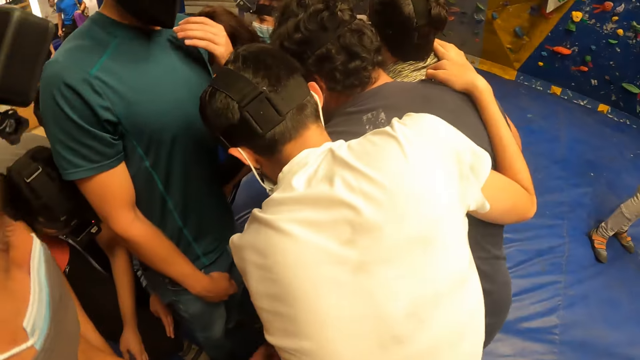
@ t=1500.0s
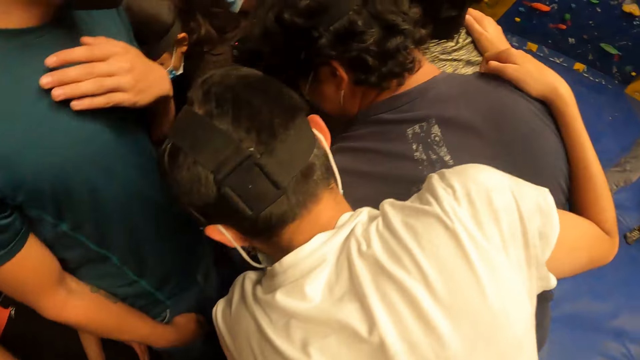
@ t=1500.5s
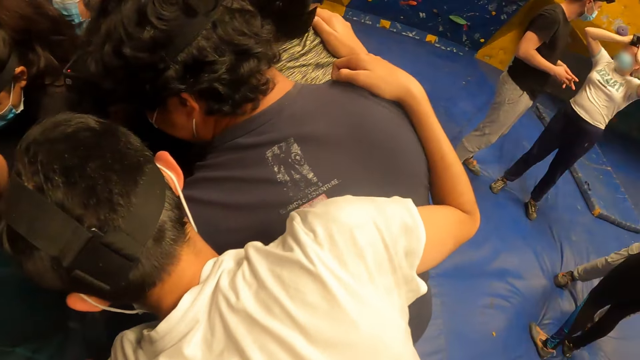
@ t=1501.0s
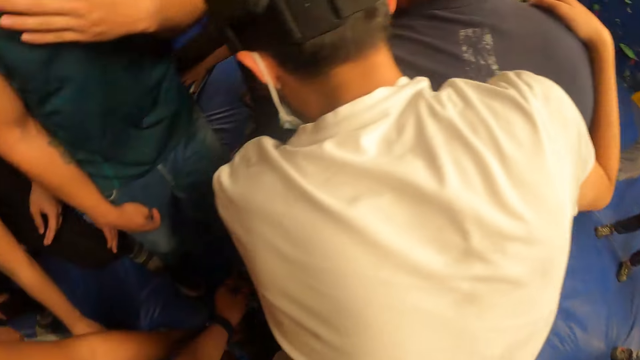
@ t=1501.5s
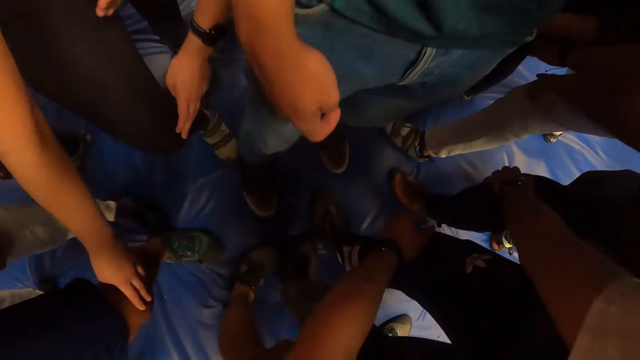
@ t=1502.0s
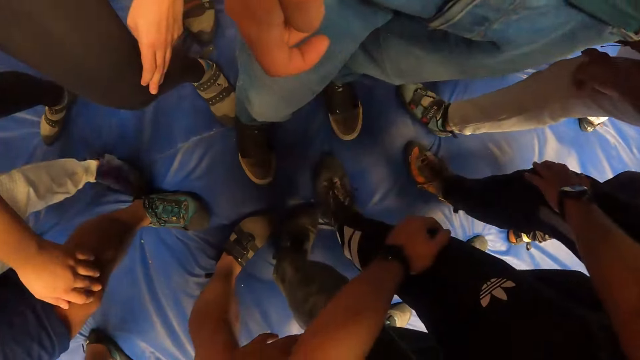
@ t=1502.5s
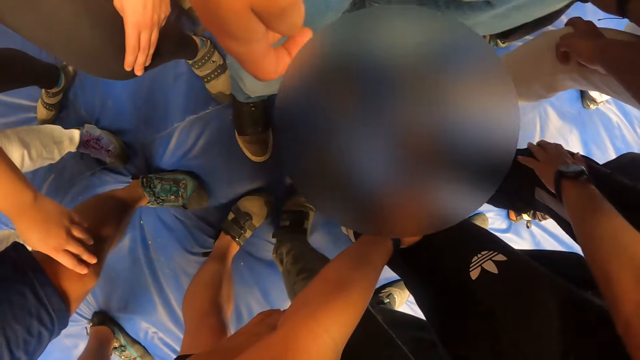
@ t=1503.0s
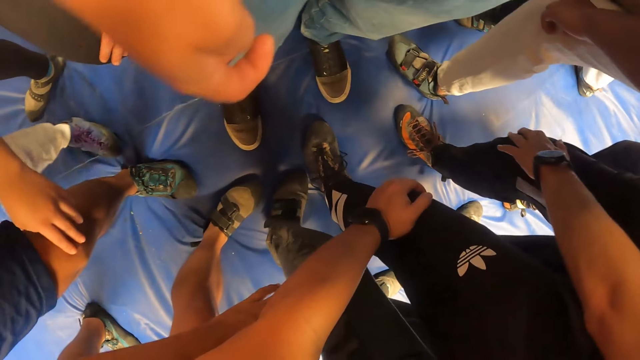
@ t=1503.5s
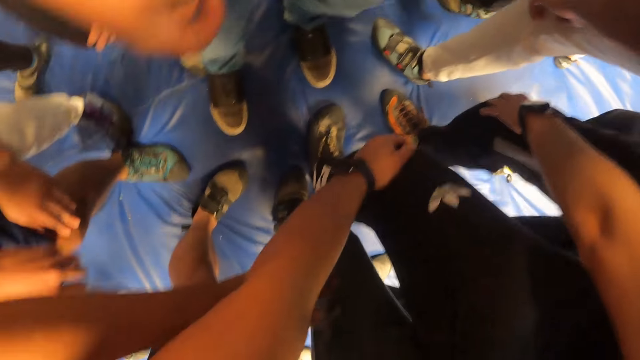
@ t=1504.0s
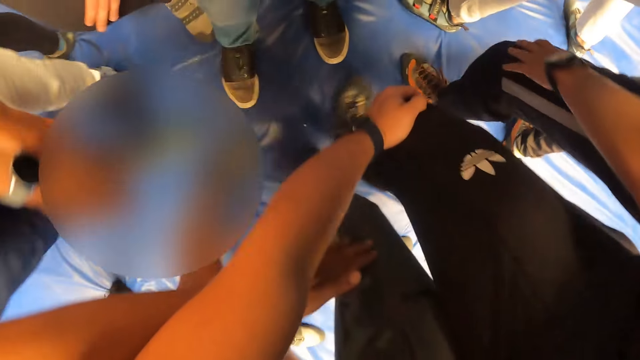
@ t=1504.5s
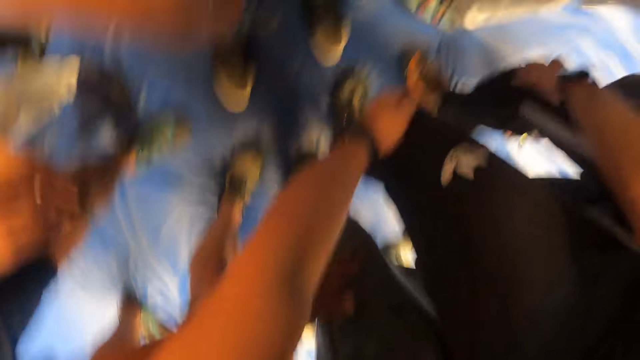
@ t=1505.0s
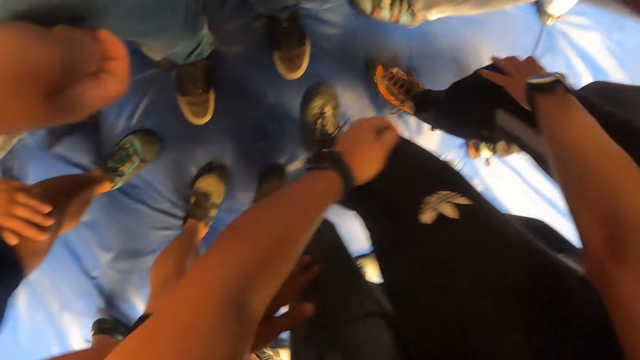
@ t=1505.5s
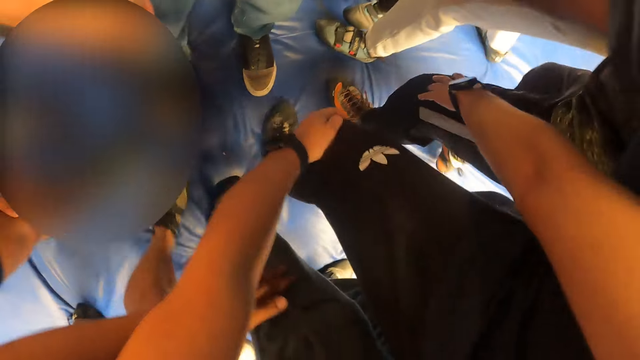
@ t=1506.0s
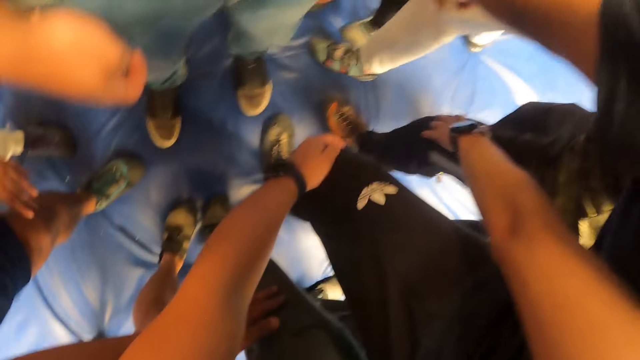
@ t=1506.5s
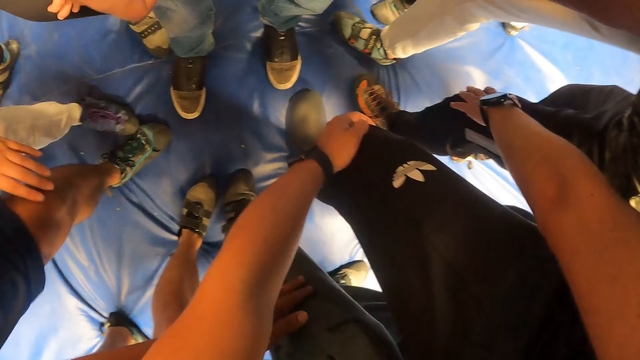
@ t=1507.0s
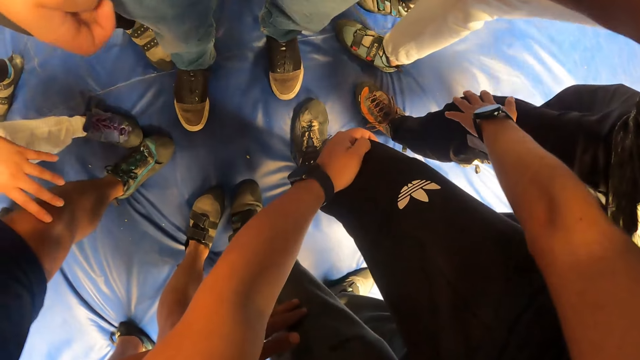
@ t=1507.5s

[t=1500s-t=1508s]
The camera wearer touches the leg of the man.

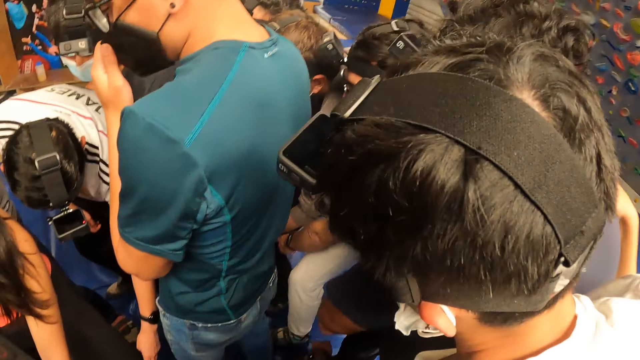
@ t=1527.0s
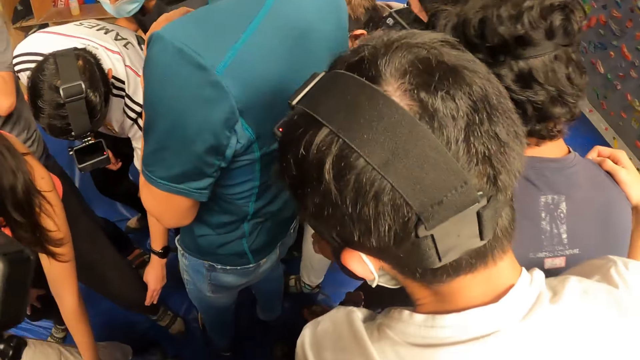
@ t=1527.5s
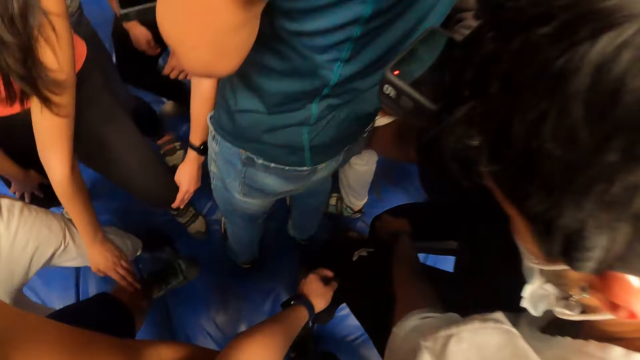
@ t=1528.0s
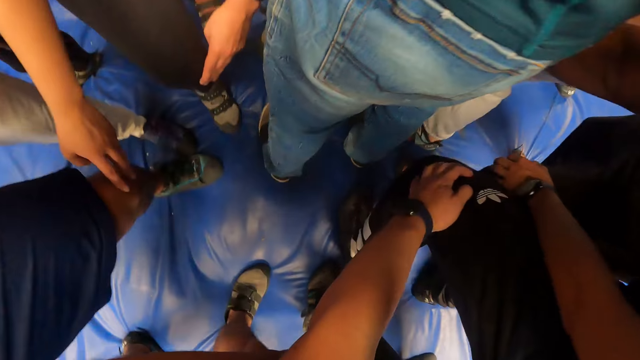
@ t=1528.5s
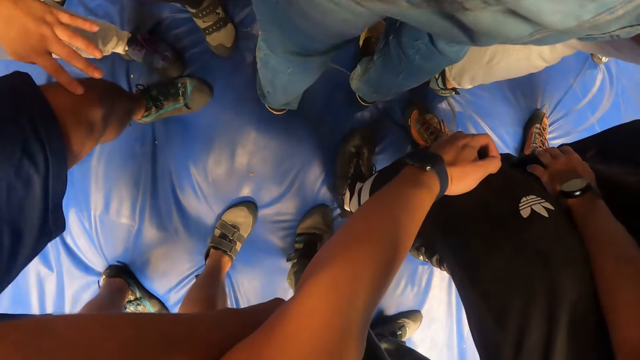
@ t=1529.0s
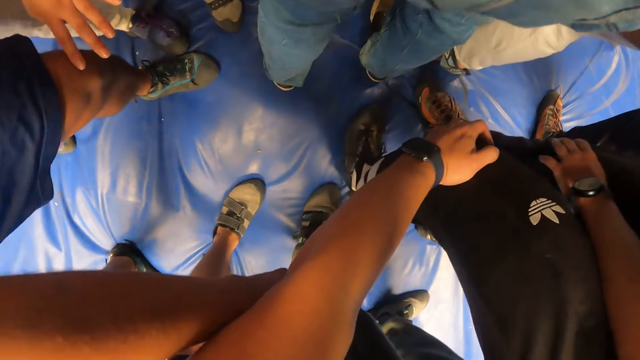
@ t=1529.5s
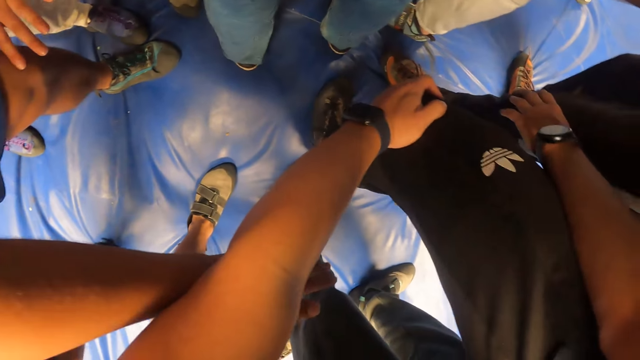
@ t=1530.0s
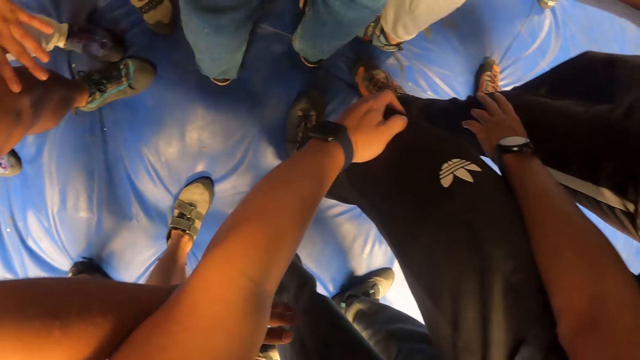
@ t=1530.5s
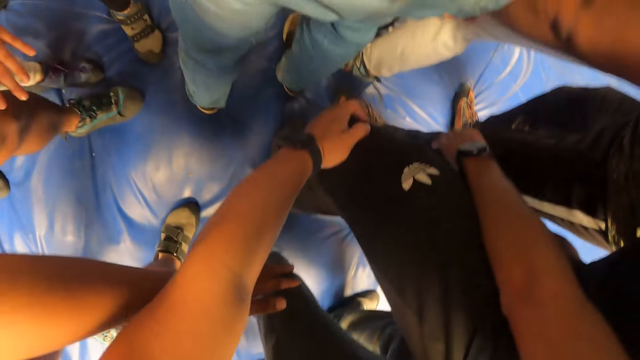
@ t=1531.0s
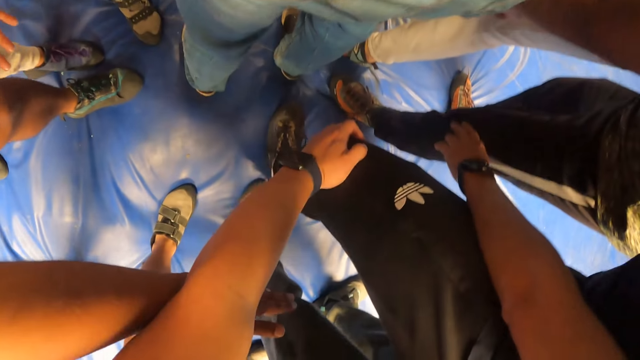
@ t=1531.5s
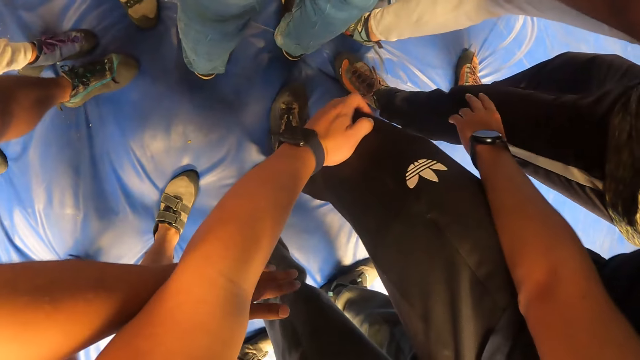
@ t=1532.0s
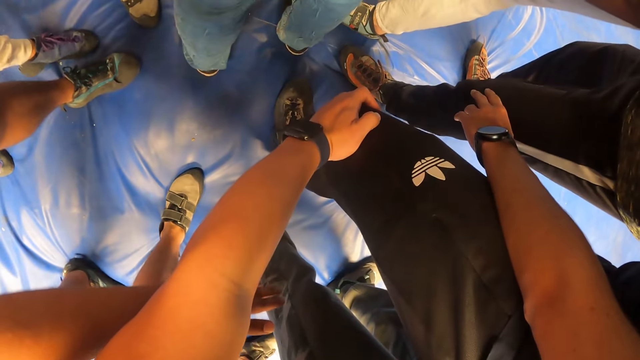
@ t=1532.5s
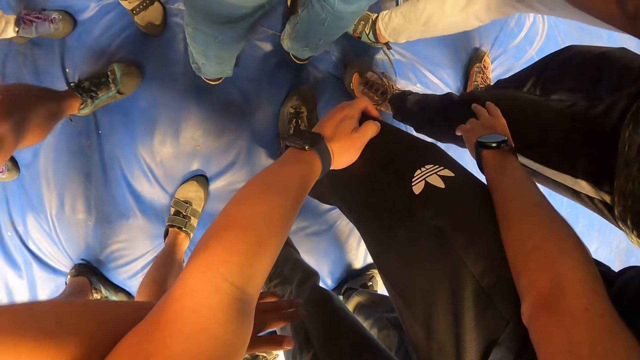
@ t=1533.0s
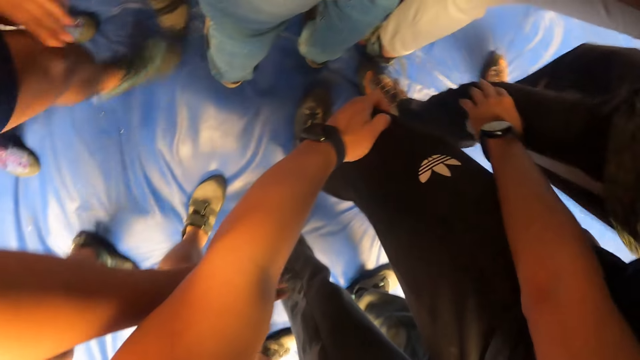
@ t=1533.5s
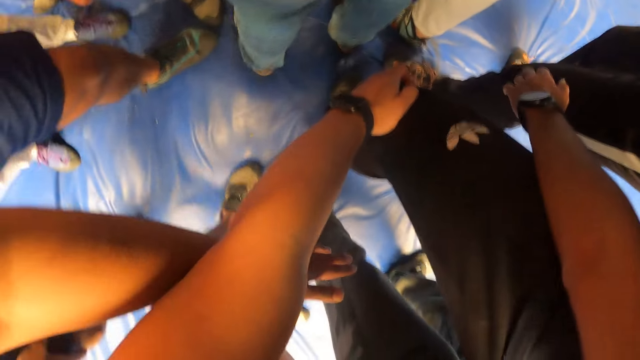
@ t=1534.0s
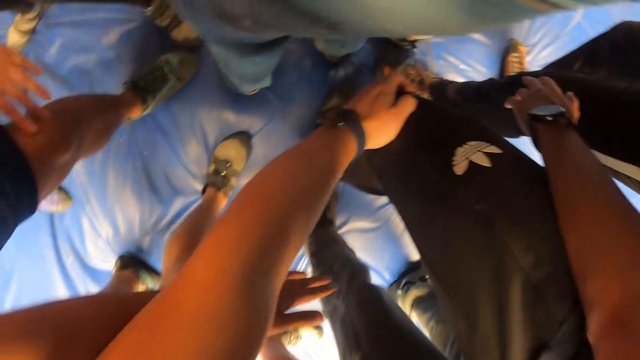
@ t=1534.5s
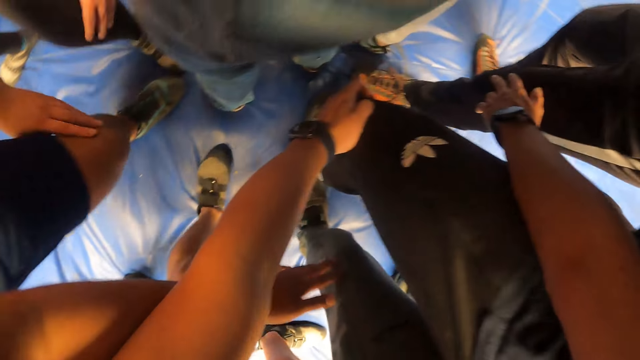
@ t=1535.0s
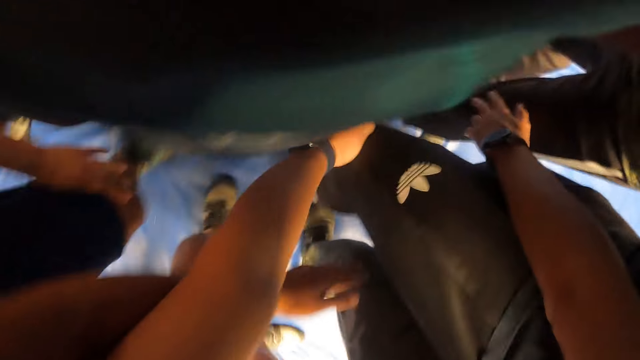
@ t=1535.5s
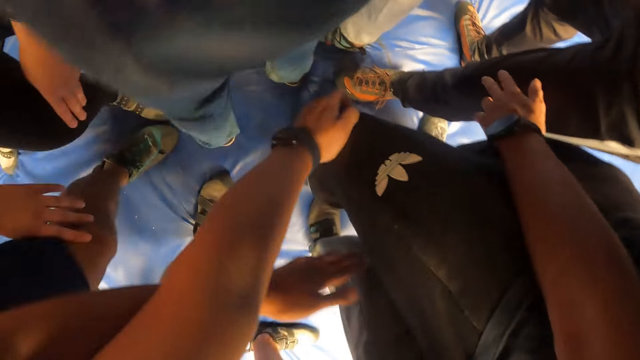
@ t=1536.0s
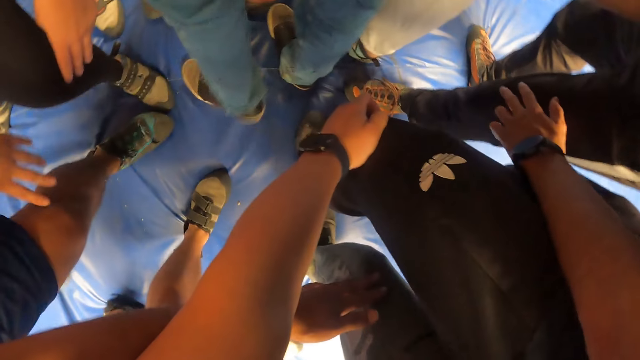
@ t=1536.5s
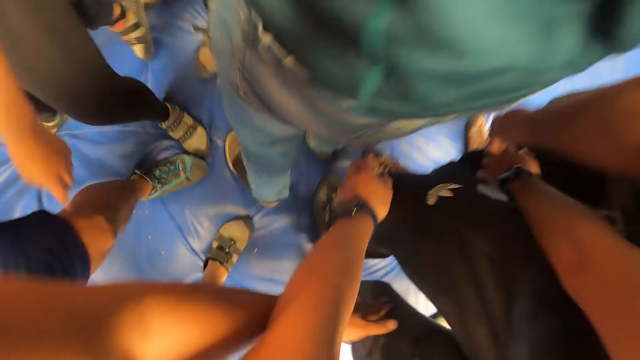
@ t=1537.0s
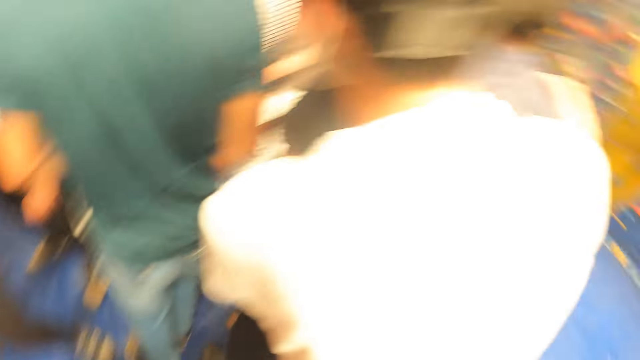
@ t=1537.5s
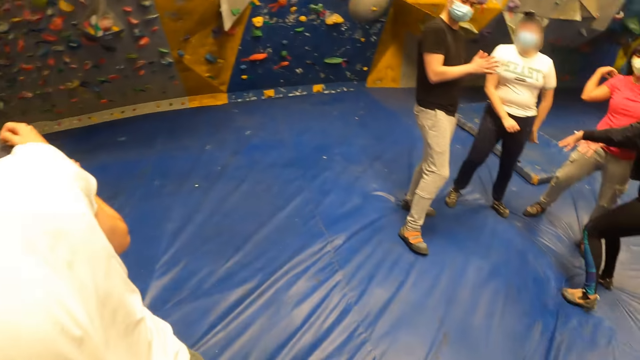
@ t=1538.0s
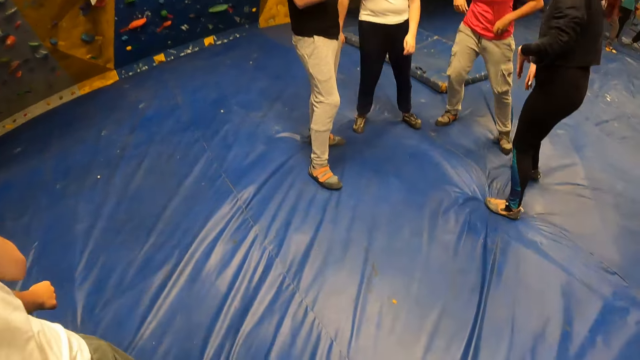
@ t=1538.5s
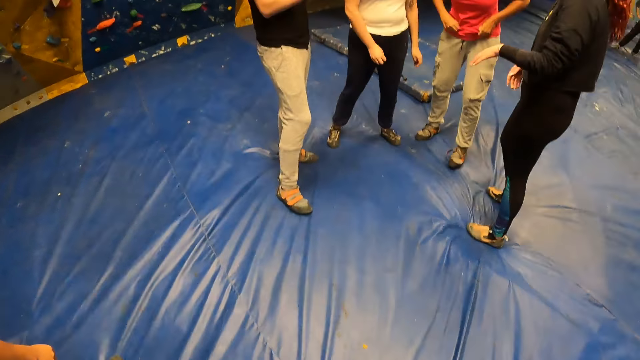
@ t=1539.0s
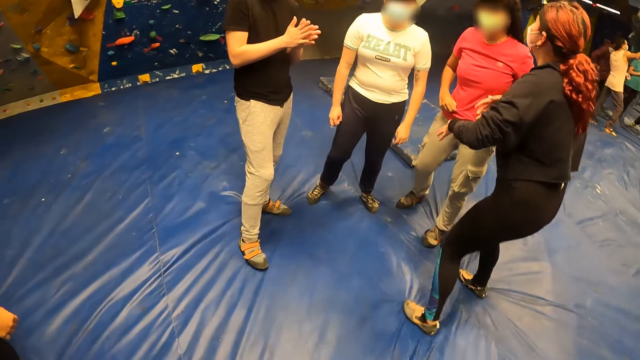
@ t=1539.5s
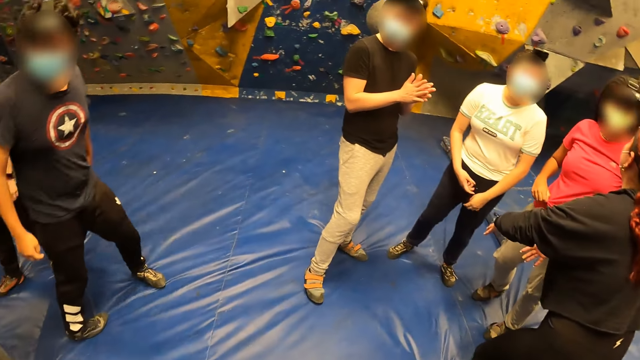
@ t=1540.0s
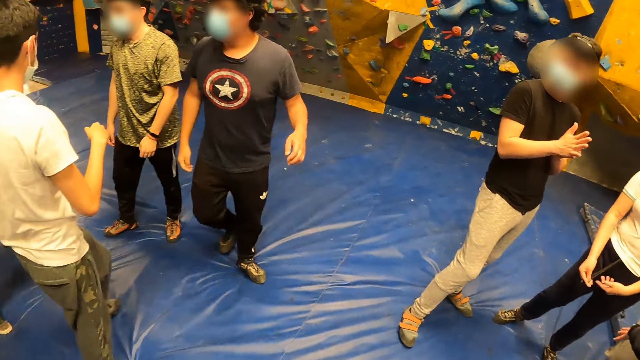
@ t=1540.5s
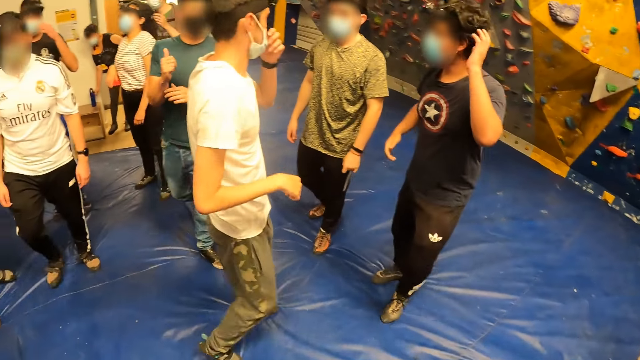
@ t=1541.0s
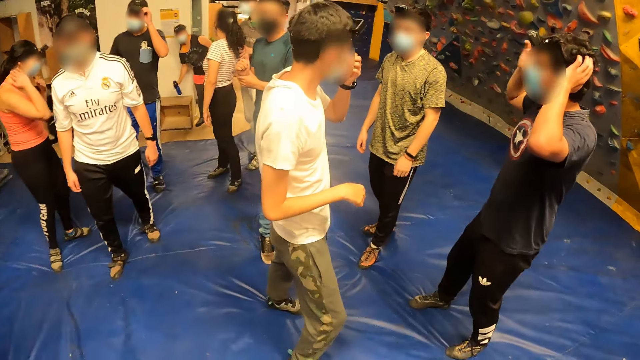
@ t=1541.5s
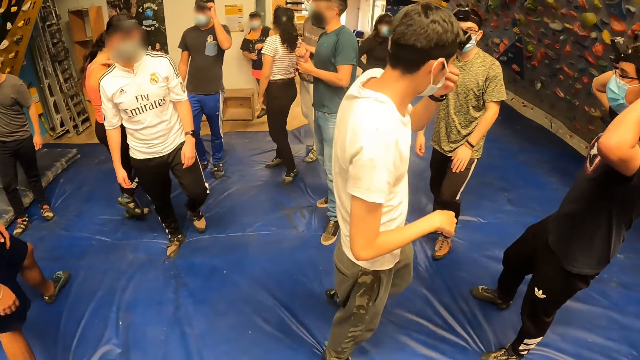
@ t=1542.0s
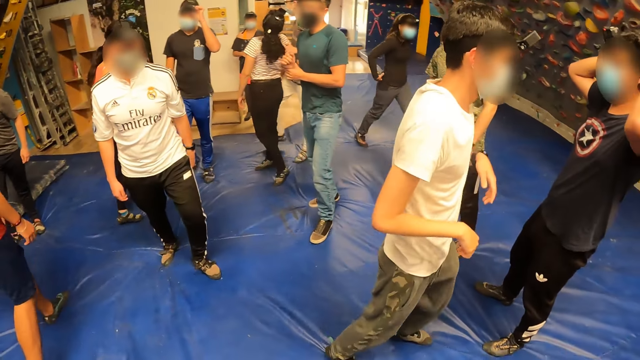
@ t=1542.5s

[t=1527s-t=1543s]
The camera wearer touches the leg of the man. They look around.
